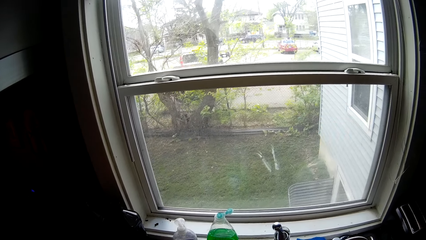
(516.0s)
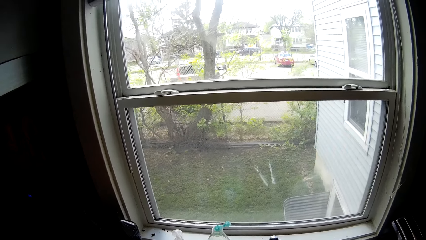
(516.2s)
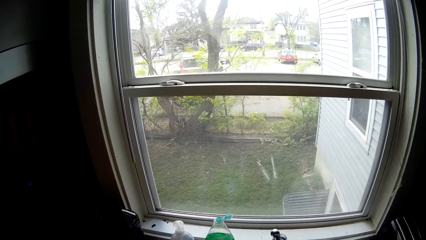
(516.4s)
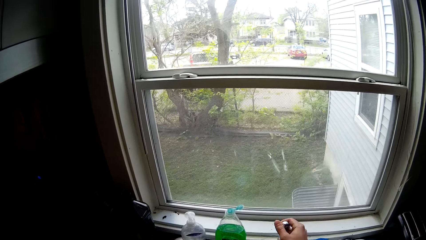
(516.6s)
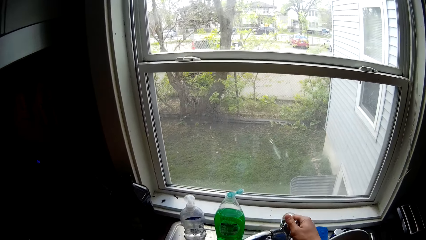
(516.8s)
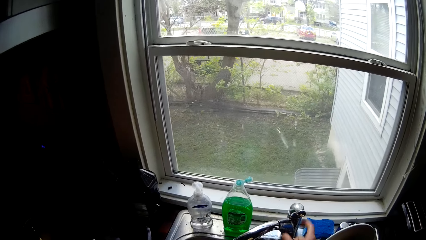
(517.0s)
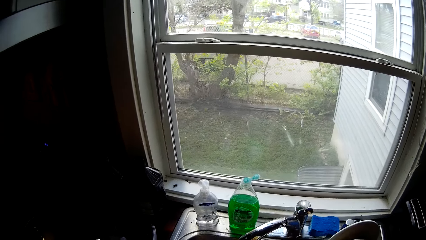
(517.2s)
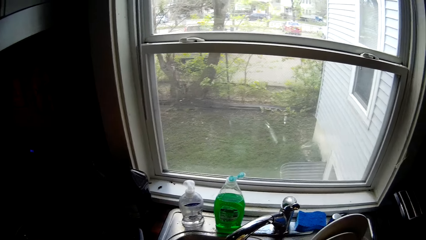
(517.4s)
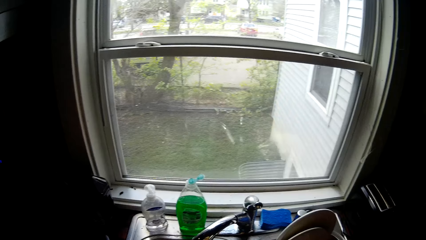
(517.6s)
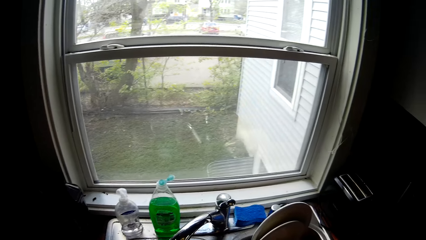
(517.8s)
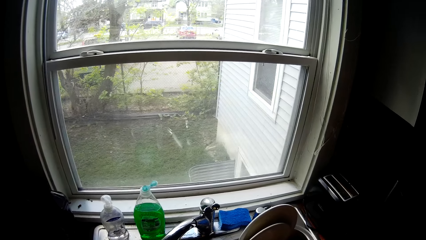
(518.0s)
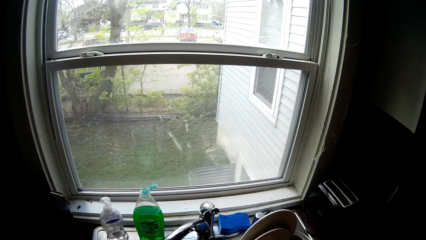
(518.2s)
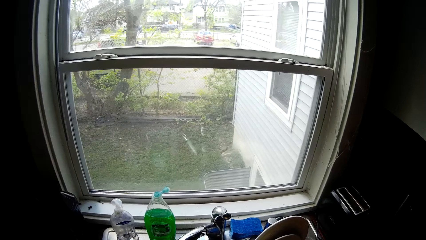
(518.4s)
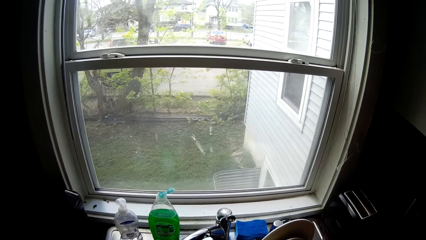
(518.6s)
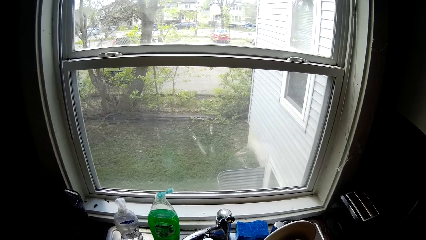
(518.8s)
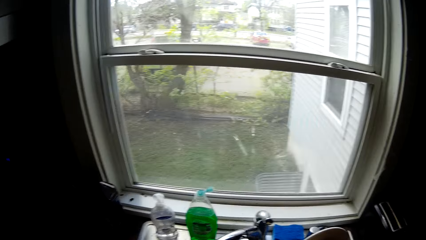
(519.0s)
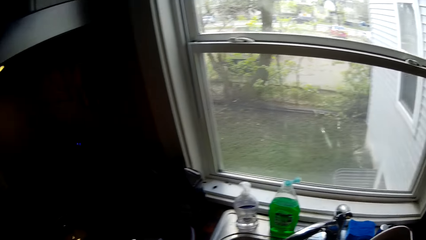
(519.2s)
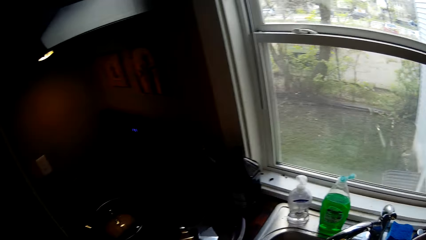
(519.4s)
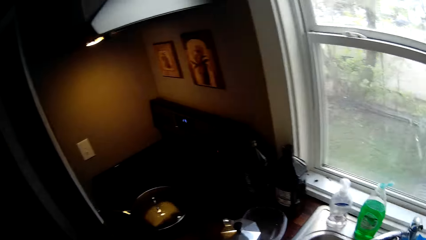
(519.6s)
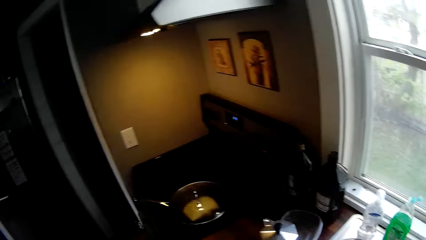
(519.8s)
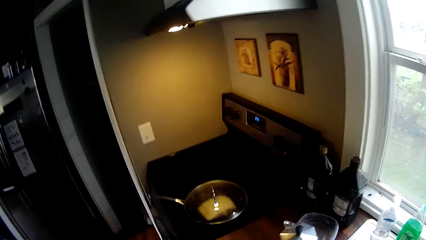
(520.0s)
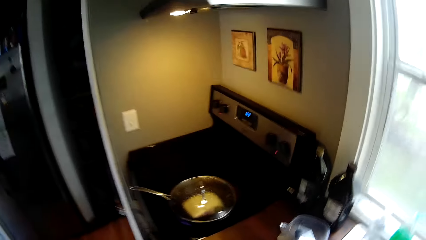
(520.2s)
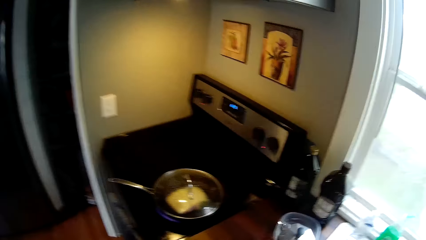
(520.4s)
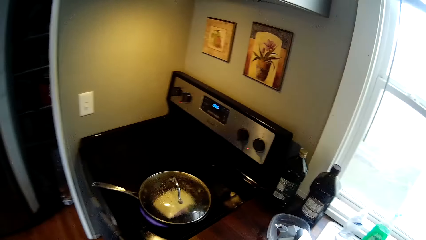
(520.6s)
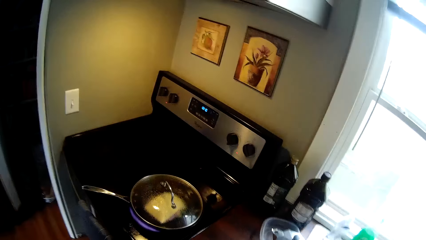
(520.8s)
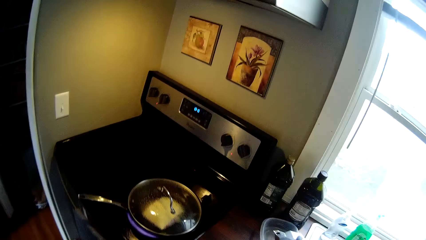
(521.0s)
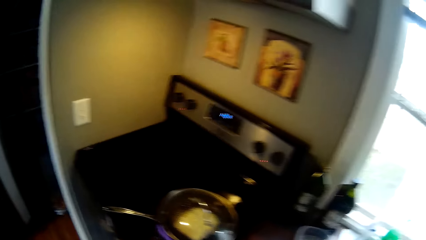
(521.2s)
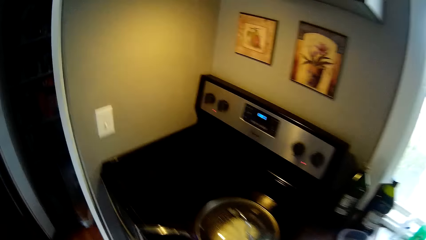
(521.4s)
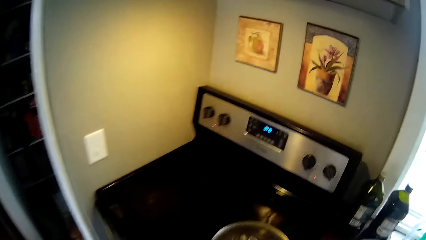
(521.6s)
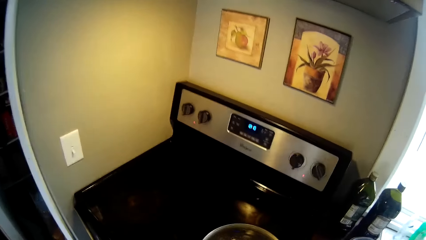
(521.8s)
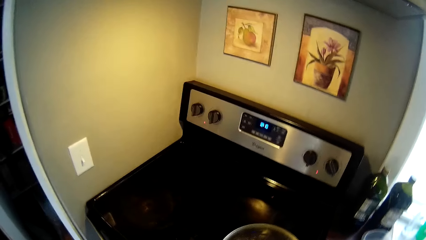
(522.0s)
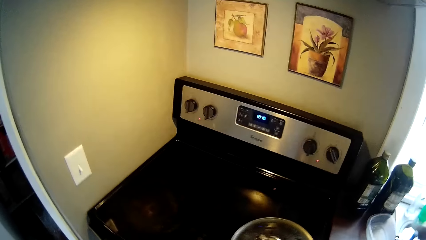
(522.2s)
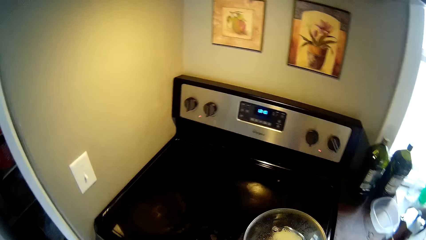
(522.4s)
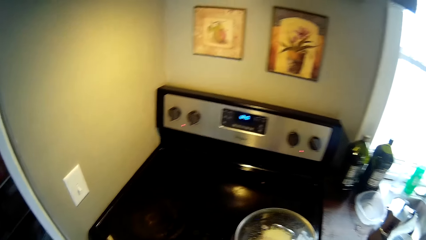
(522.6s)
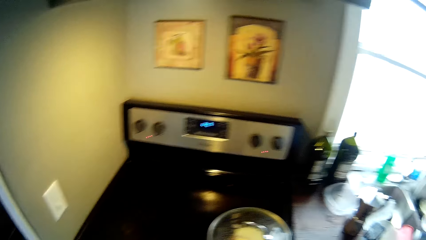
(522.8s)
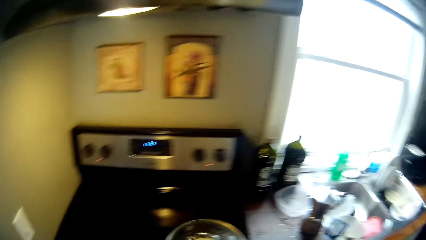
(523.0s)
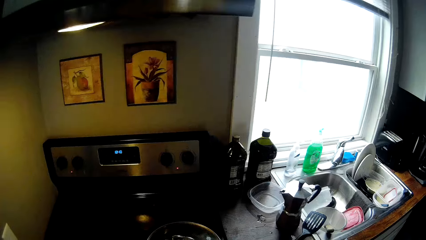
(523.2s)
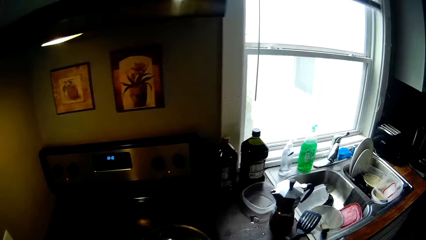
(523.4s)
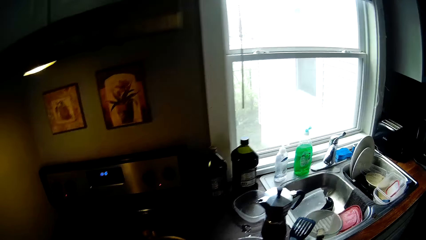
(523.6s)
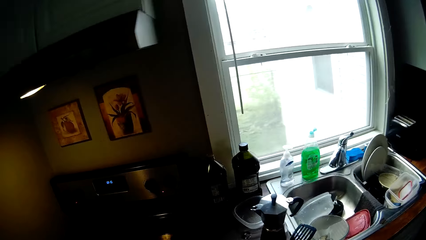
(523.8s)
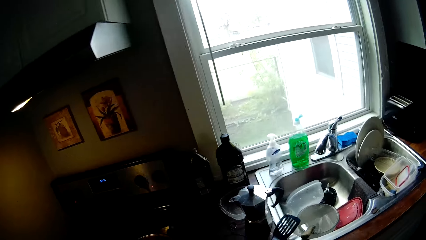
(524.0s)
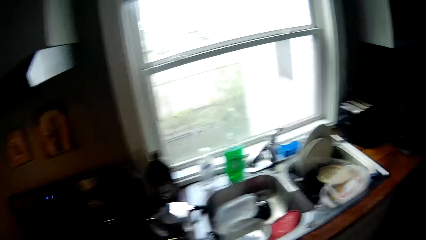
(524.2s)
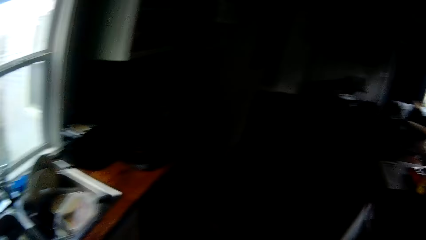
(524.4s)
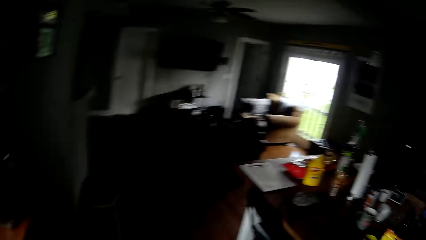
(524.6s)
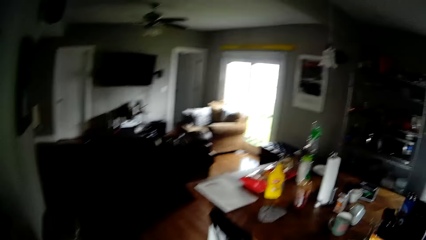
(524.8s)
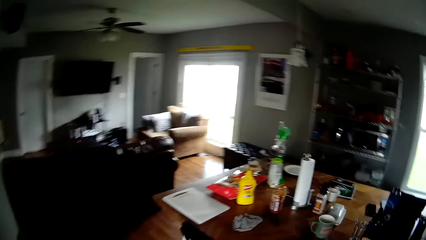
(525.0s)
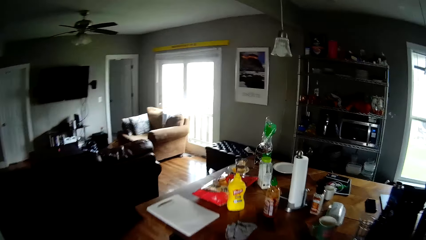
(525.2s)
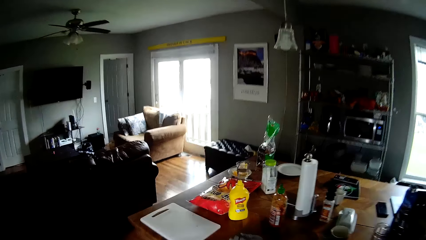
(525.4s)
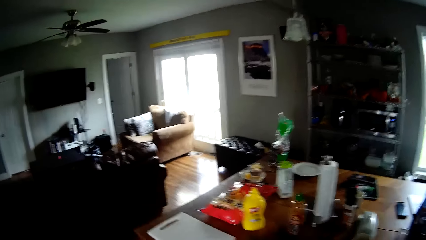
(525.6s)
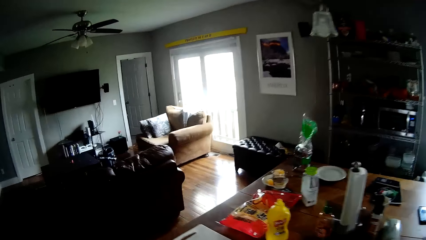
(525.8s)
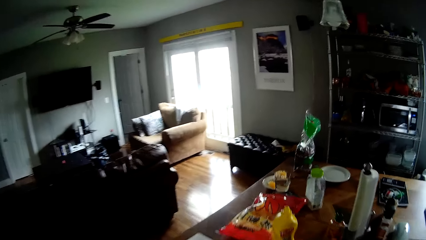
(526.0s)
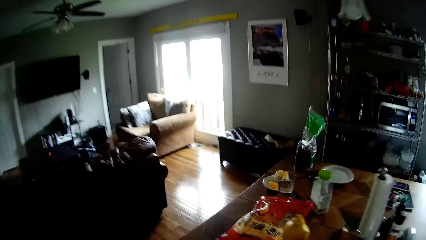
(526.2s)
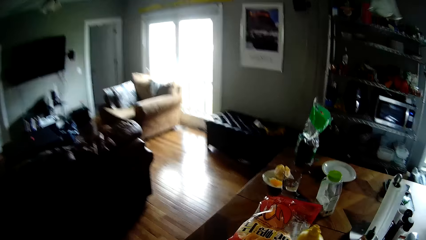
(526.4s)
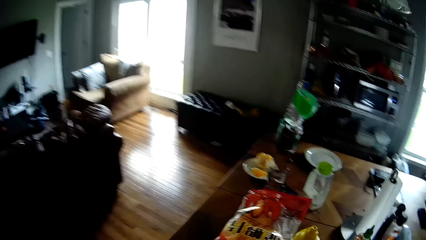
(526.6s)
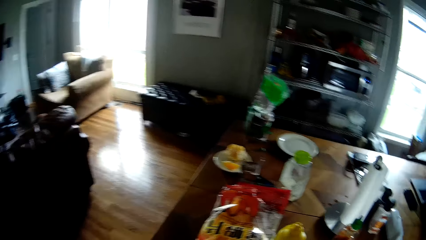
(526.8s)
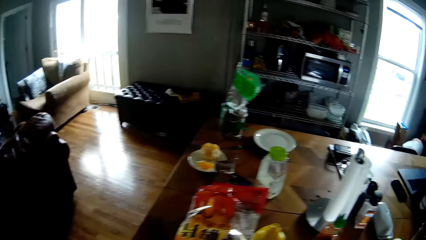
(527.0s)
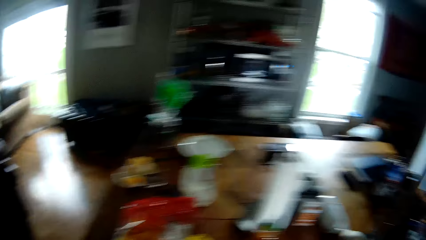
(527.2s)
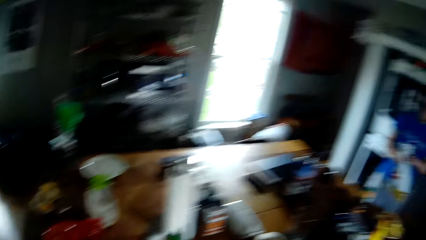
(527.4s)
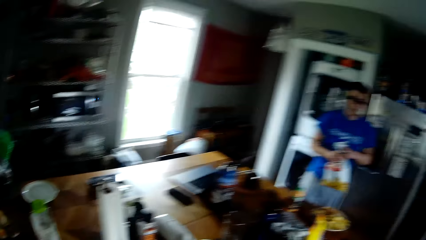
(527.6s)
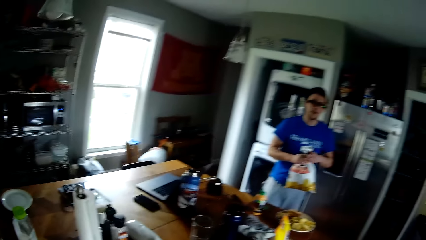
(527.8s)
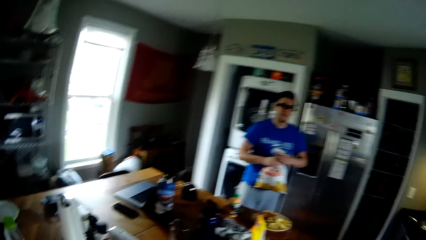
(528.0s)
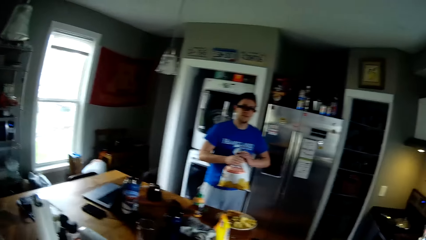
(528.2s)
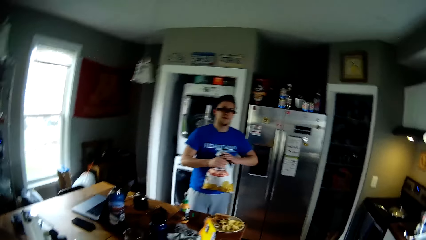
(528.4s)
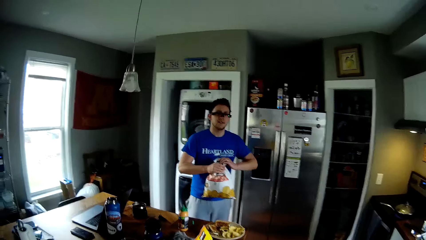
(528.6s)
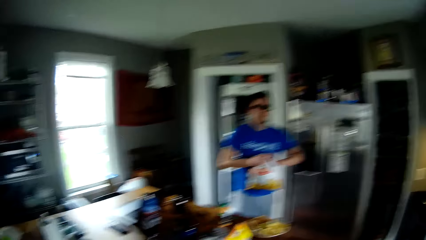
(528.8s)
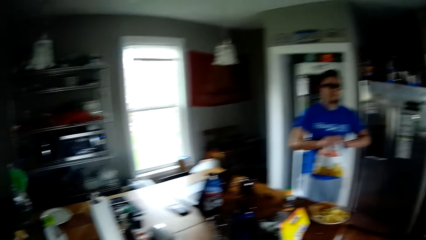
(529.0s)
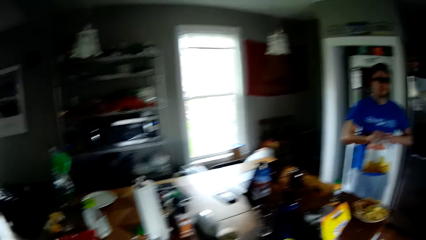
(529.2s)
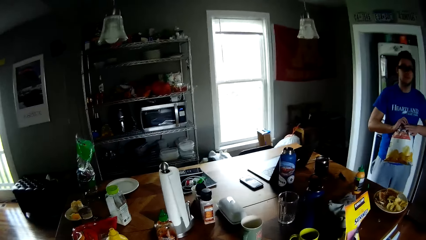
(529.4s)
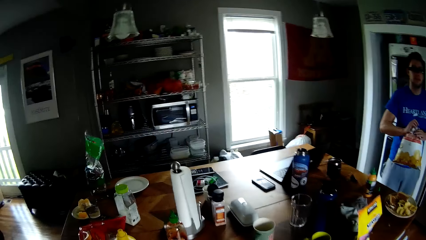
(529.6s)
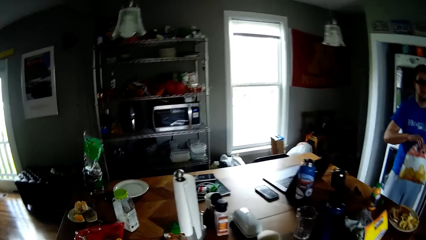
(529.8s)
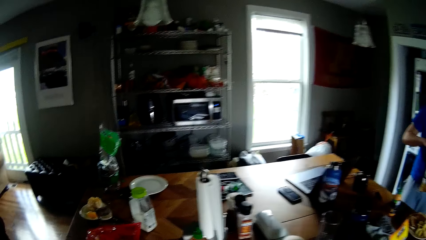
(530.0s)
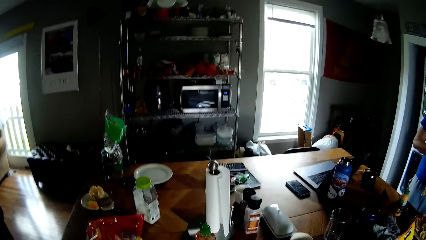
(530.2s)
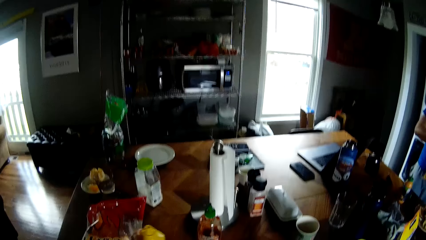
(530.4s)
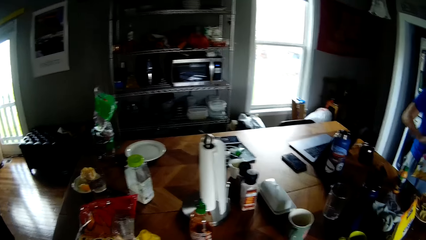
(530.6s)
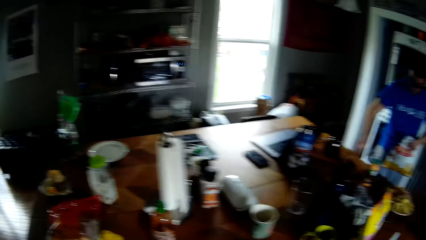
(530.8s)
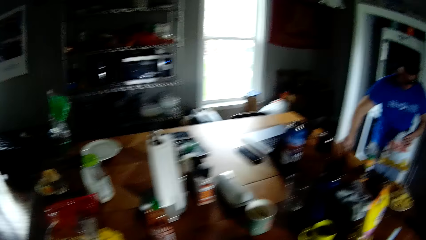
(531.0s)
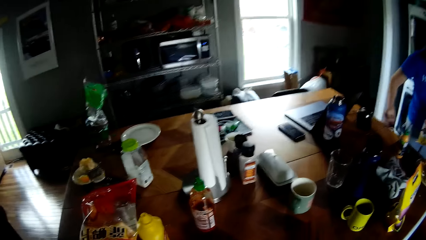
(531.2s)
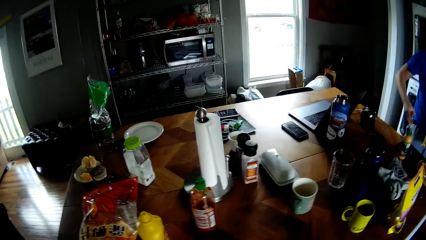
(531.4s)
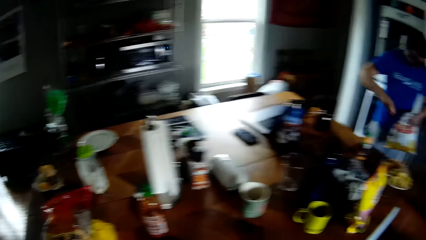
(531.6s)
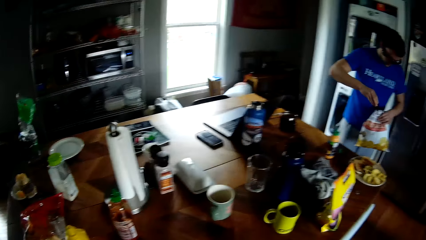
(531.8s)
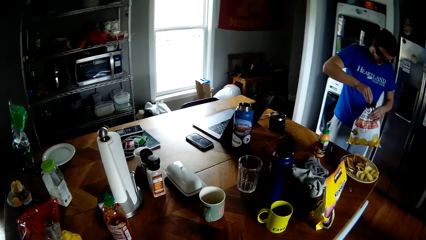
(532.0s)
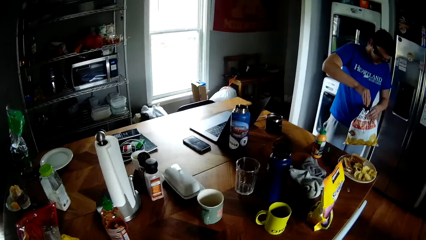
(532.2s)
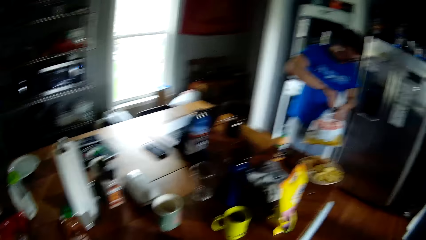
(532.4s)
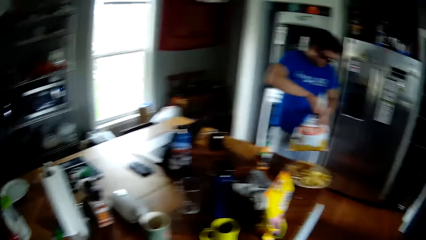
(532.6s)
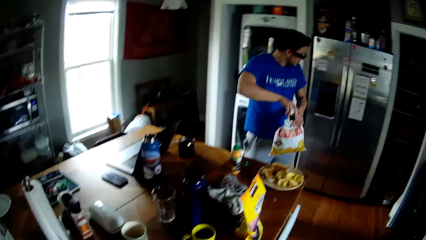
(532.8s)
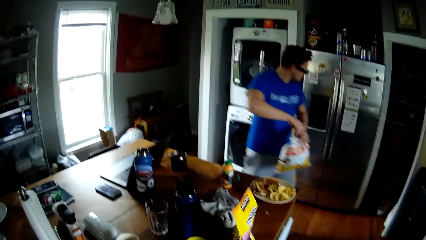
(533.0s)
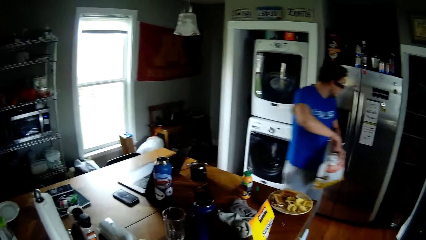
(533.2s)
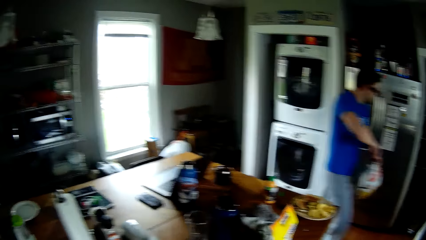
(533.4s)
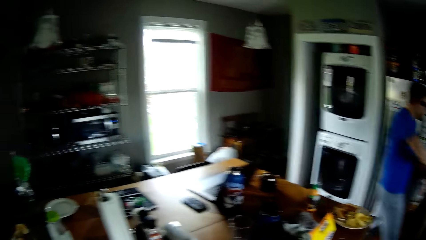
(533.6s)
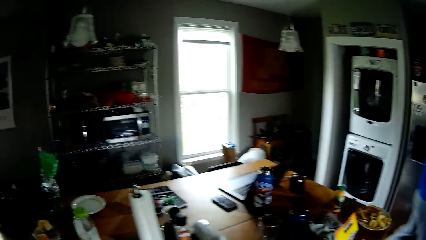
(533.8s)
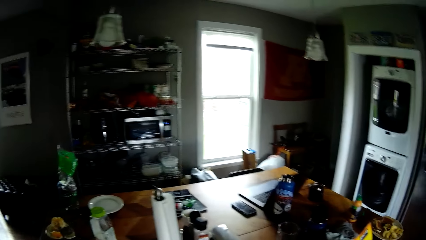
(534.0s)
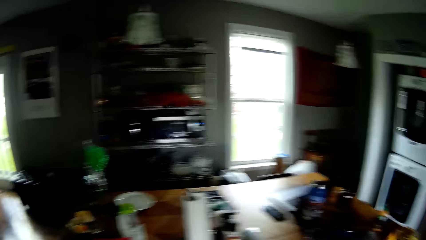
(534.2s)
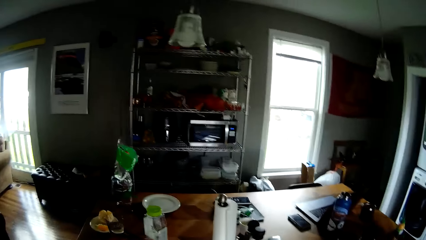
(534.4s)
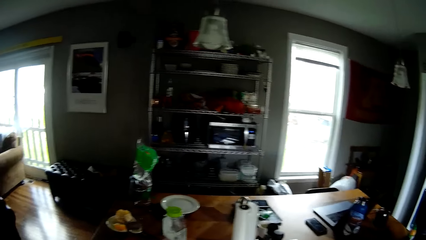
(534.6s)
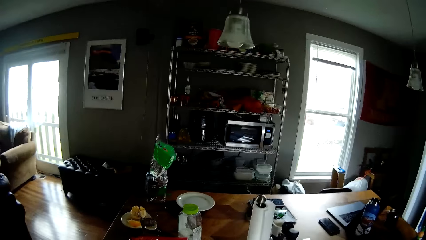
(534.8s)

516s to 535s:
The camera wearer closes the tap with his right hand. He interacts with the man. He walks around the kitchen. The man holds a pack of chips in both hands. The man tightens a sachet. The man picks a peg from the table with his right hand and clips the pack of chips with the peg in his right hand.
